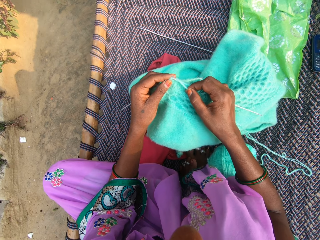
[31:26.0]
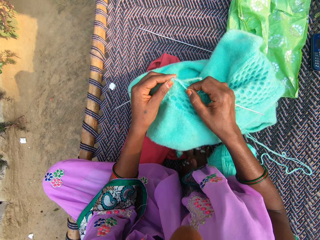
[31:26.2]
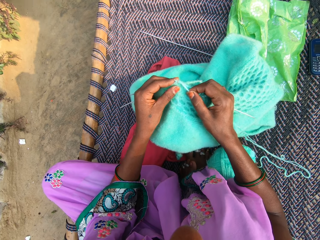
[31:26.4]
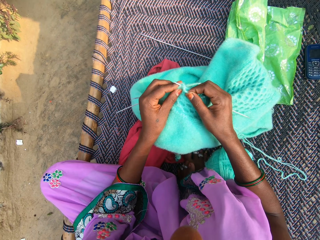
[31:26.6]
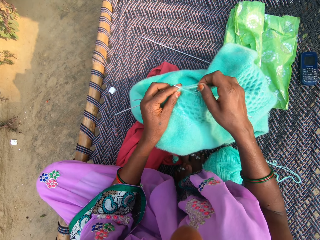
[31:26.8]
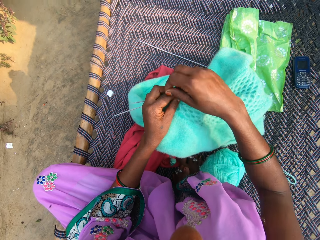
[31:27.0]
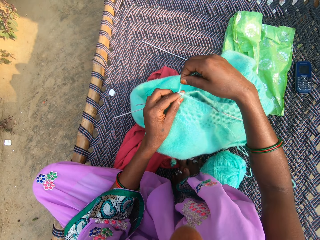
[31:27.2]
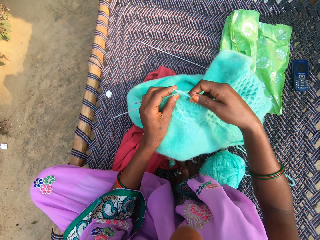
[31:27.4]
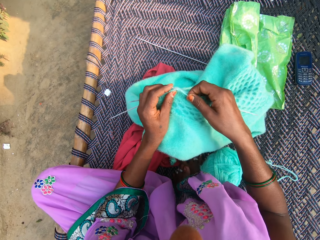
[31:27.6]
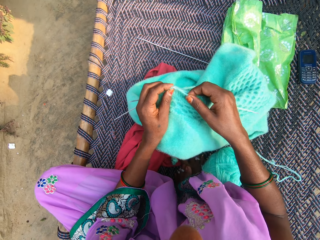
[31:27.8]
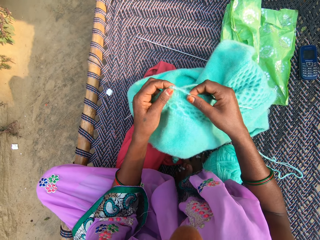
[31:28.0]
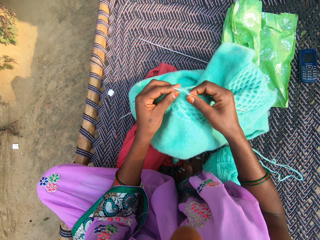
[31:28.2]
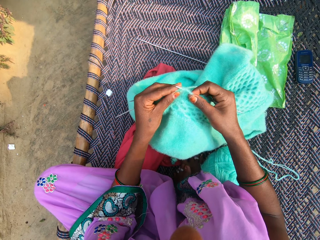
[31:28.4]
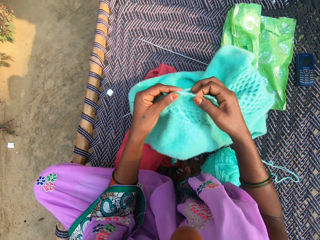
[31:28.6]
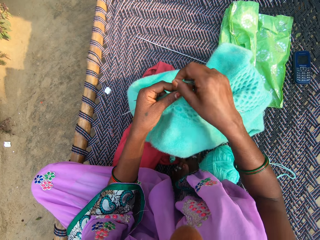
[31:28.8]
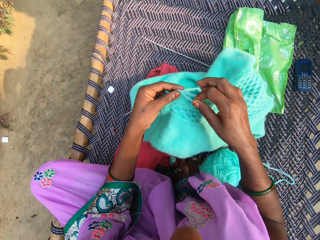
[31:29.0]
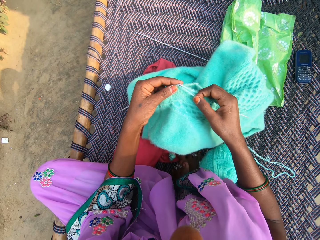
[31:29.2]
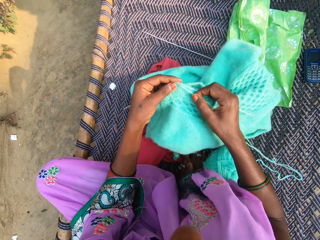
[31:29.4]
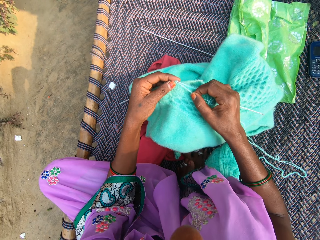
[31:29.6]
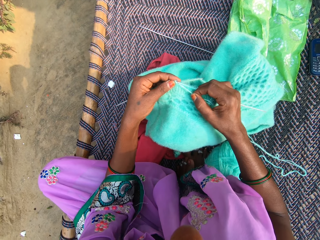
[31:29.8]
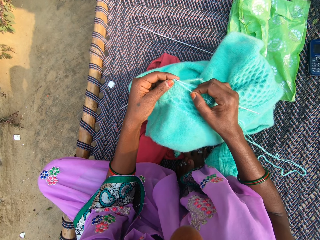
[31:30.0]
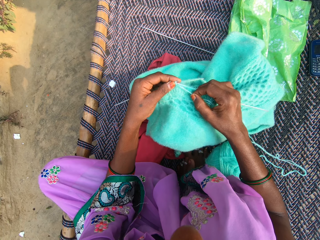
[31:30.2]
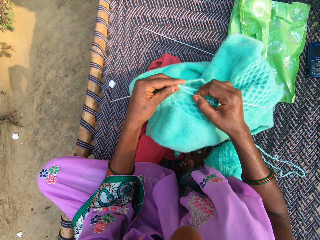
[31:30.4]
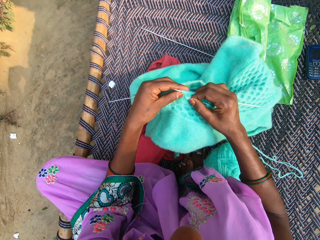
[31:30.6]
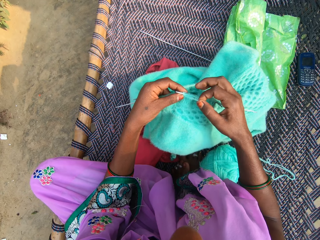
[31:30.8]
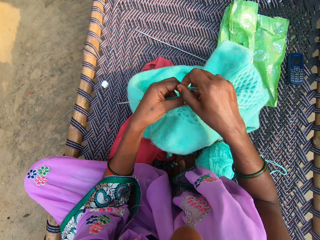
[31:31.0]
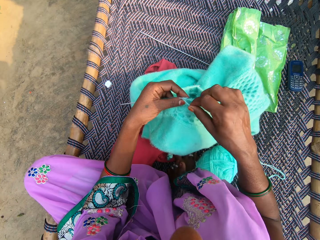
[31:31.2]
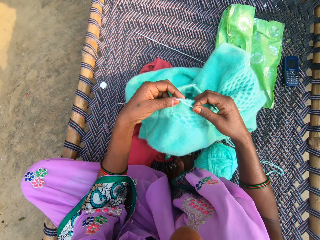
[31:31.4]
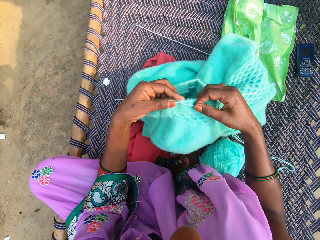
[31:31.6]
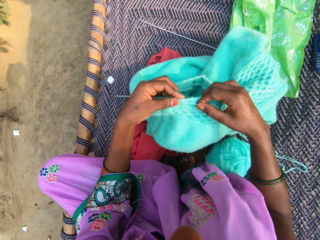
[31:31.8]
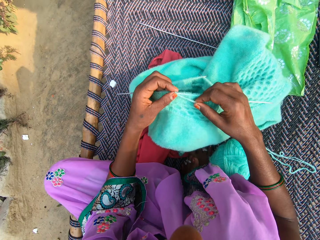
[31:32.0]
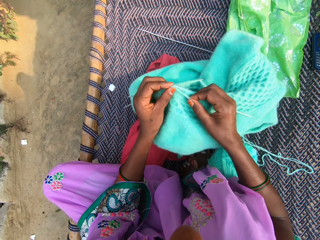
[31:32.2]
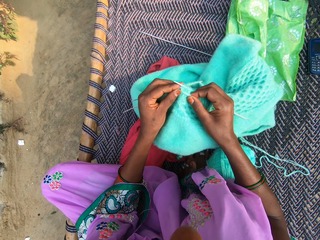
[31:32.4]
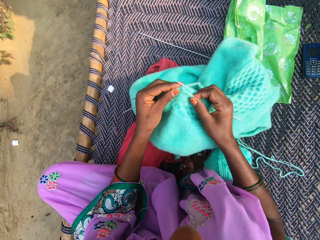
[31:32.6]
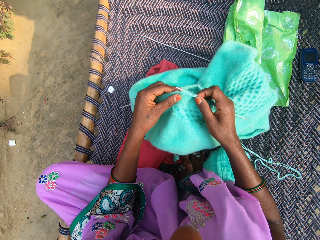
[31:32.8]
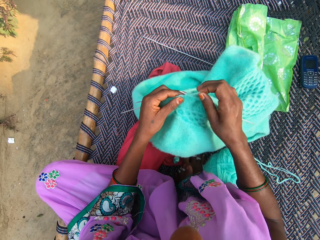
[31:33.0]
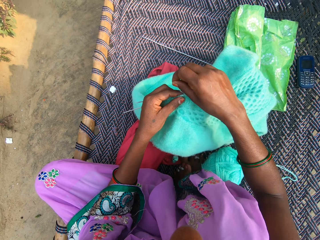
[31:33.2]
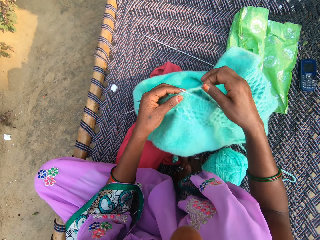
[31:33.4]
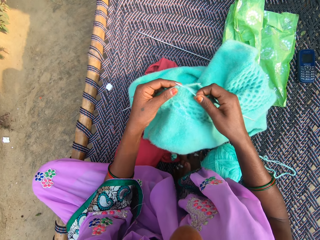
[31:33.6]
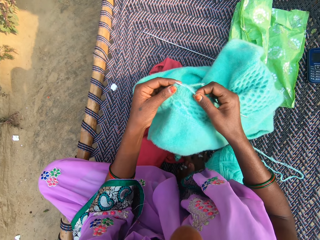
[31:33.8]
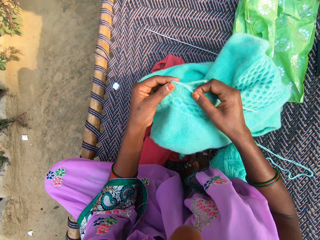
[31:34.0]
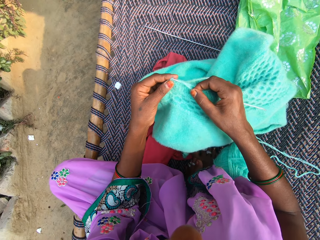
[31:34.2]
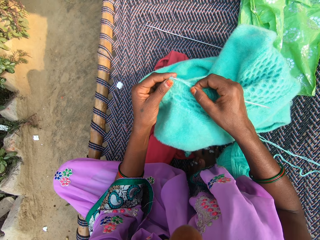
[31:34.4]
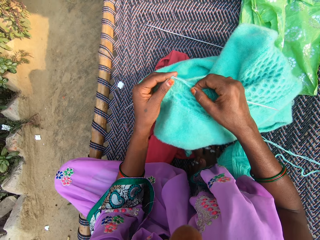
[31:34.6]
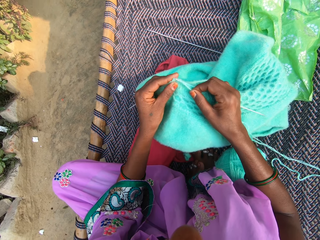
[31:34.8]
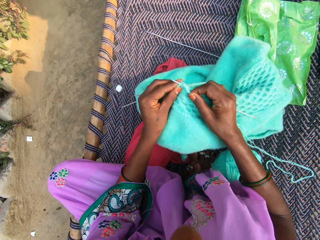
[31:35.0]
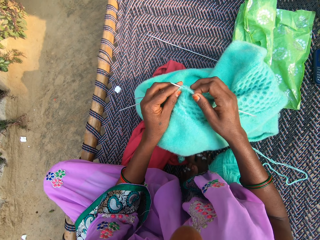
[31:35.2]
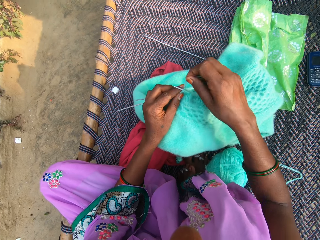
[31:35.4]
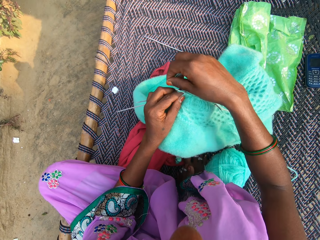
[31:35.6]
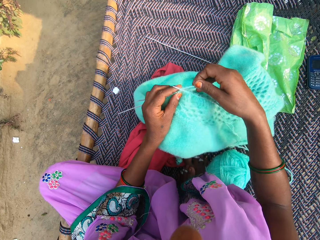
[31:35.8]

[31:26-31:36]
The camera wearer rolls the string on the knitting needle. They knit the cloth.

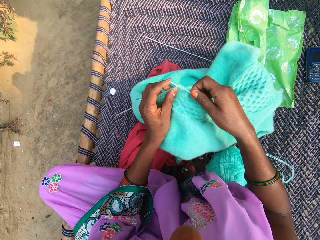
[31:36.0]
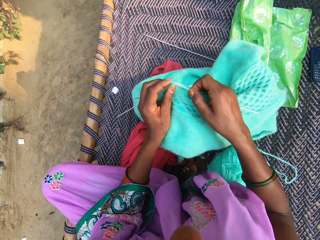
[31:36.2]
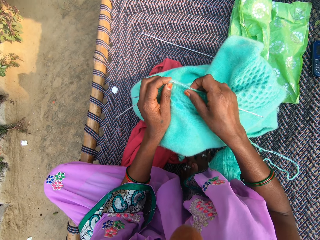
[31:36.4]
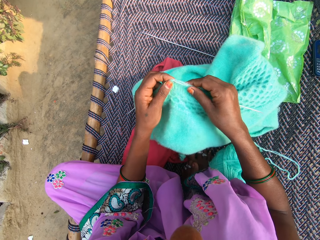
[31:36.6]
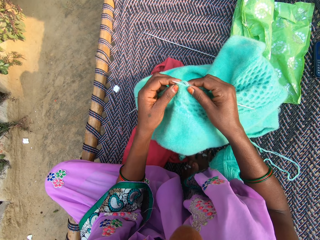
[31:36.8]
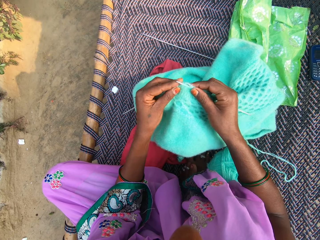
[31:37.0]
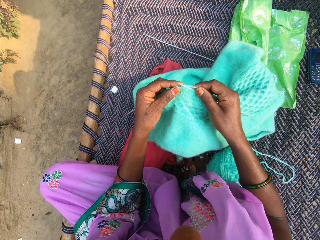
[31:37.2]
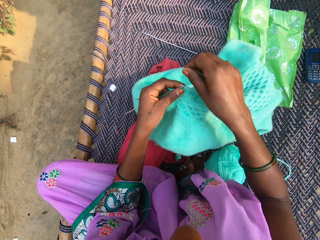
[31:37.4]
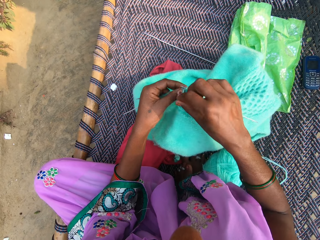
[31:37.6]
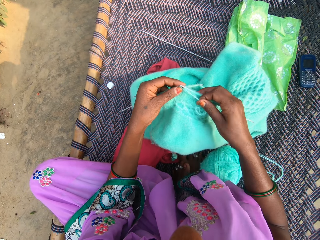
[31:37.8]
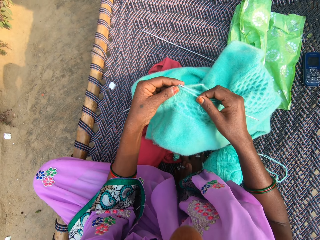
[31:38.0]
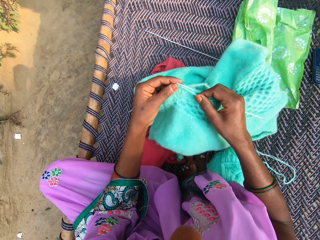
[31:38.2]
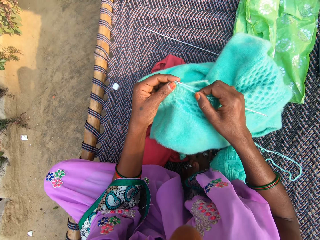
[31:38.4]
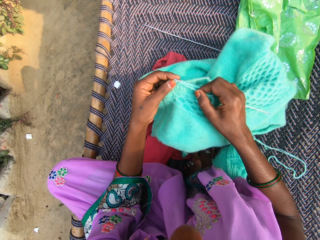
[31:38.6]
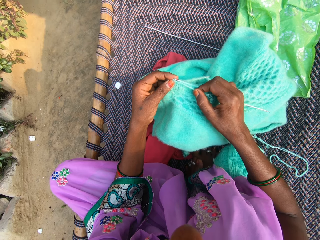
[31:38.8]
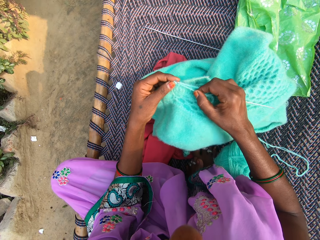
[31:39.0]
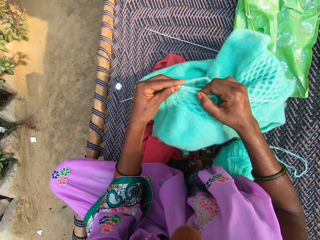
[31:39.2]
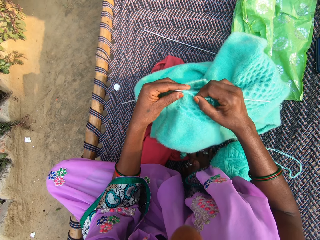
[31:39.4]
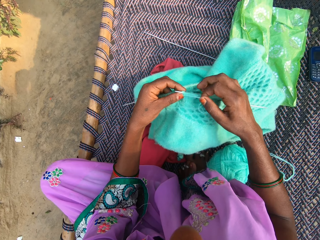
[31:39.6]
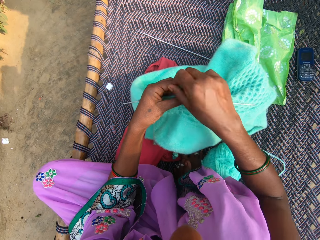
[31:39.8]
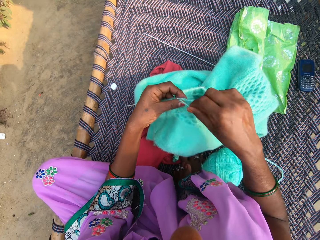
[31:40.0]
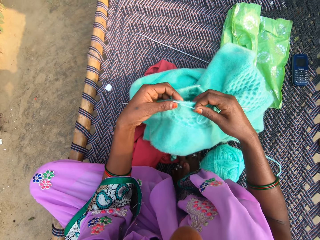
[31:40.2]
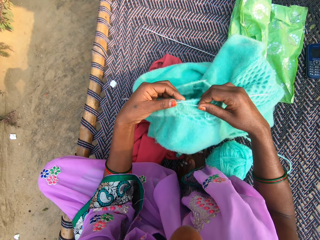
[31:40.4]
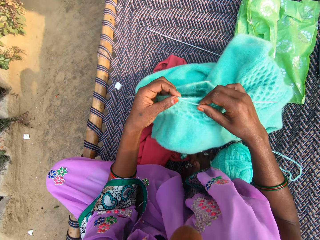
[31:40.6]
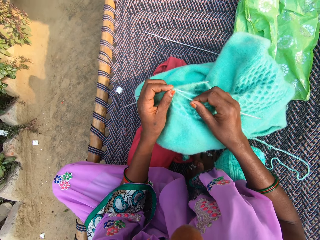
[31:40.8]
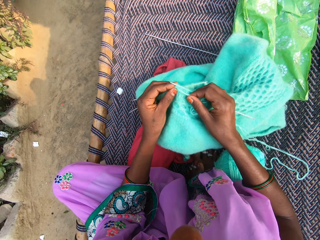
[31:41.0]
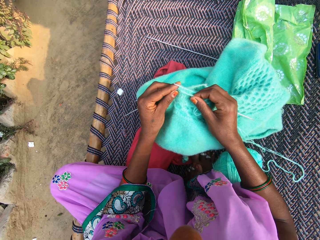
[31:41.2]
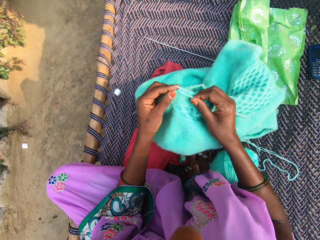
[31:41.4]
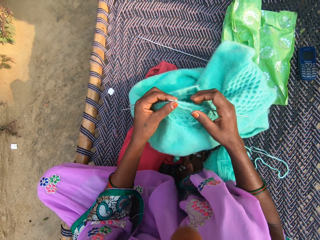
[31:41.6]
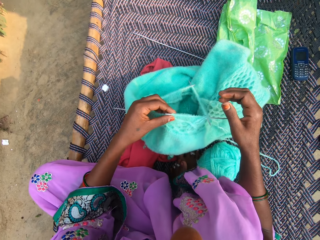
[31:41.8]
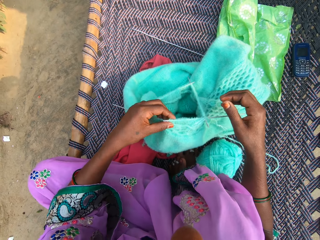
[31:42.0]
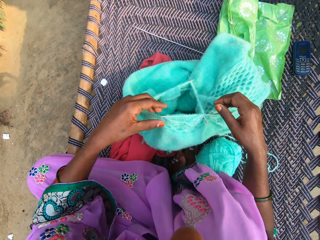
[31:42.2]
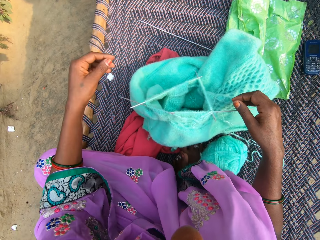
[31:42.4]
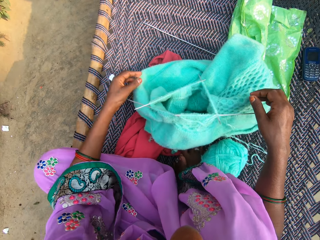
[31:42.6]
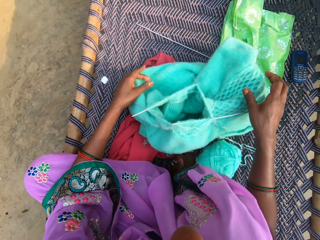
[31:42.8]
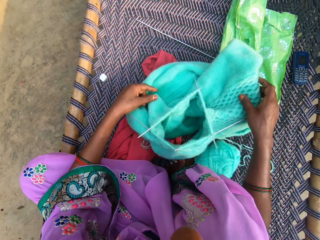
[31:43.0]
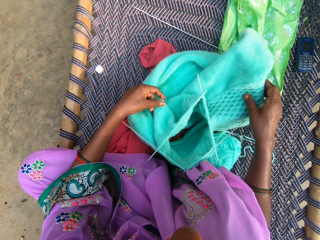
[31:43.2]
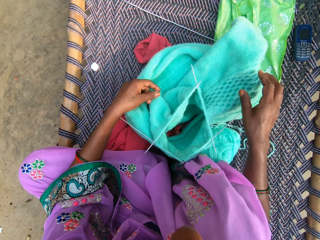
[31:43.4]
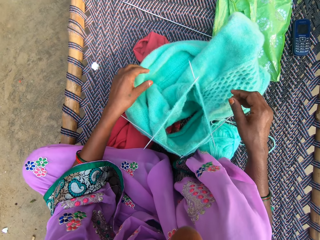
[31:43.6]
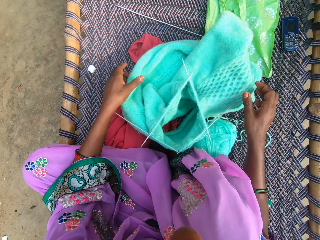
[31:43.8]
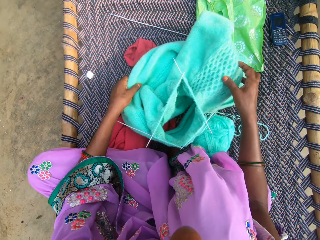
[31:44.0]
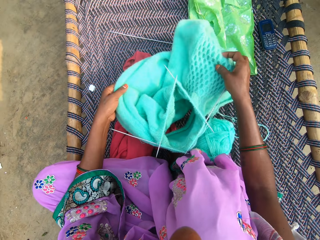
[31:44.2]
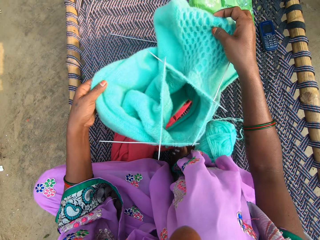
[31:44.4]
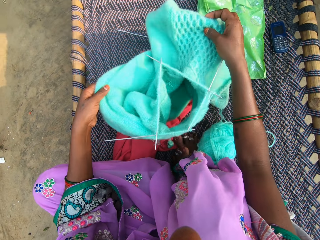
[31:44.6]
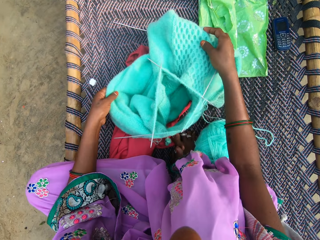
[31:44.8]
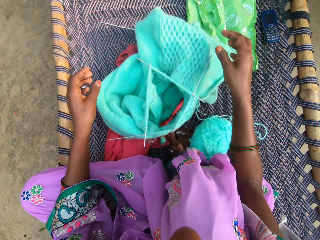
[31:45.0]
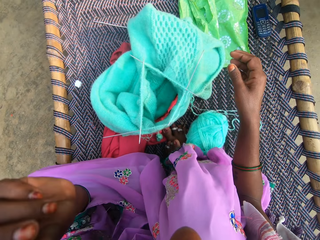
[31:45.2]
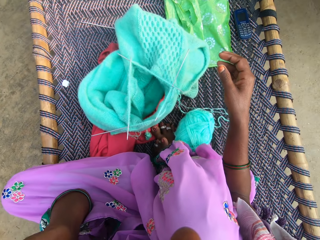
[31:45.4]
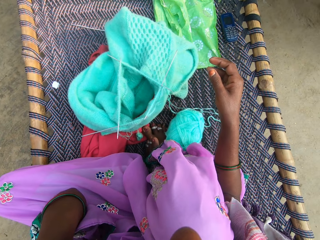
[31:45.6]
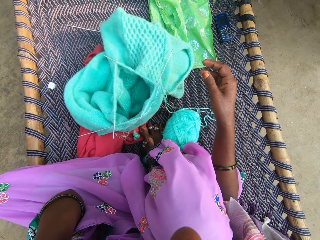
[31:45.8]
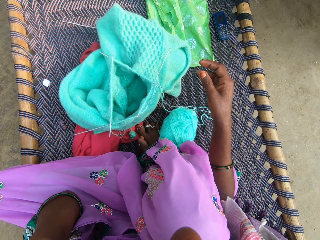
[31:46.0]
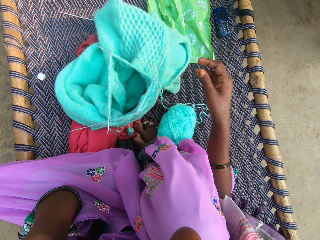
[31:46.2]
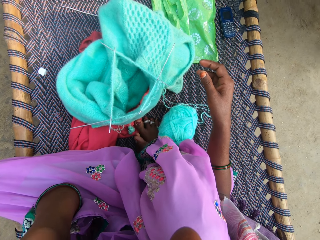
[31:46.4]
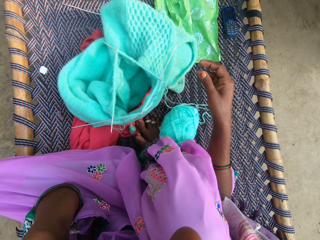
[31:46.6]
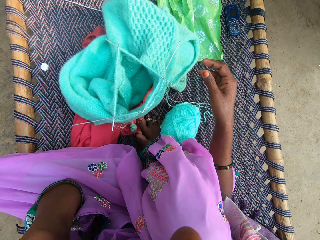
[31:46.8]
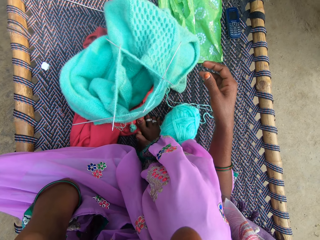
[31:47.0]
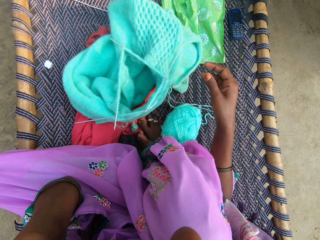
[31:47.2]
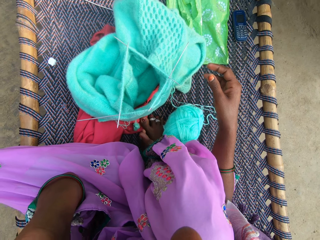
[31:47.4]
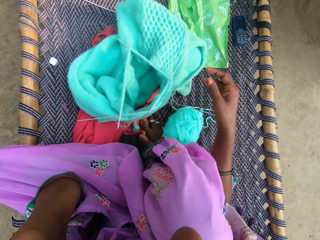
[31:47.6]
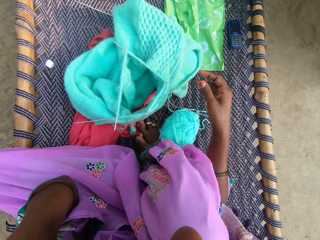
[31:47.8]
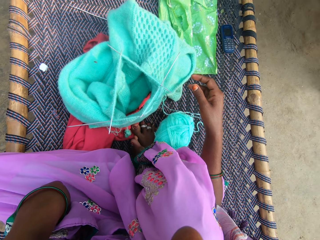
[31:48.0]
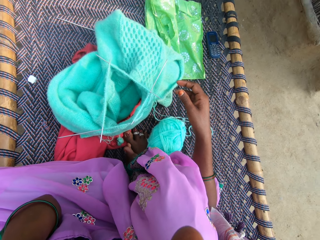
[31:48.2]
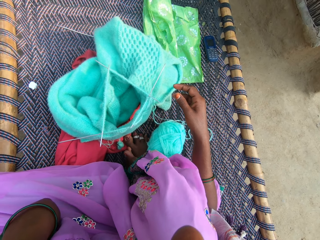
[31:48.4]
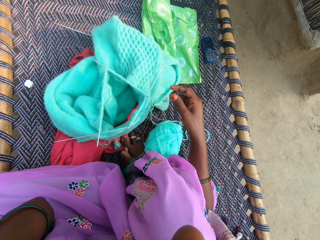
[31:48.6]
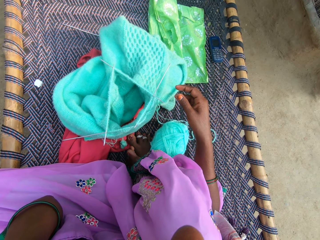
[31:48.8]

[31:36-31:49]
The camera wearer rolls the string on the knitting needle and knits the cloth. She adjusts the fabric with her hands. She touches the cloth. She touches her face with her left hand. She moves the cloth. She cleans her face with her left hand.
